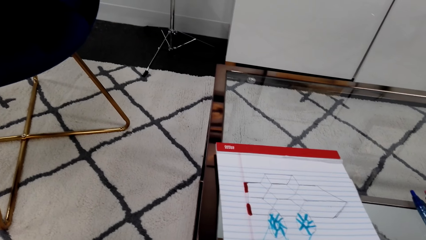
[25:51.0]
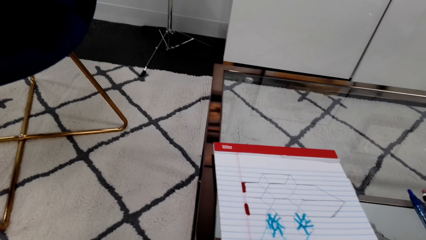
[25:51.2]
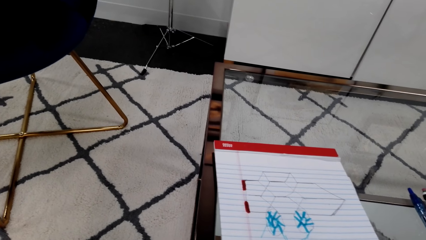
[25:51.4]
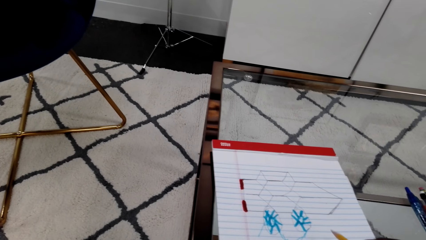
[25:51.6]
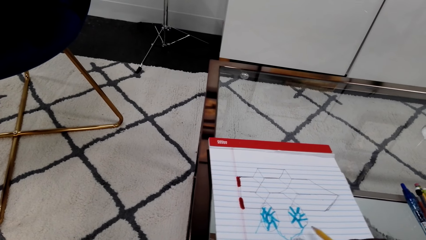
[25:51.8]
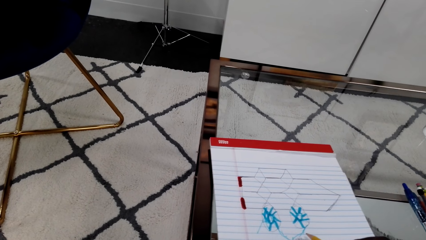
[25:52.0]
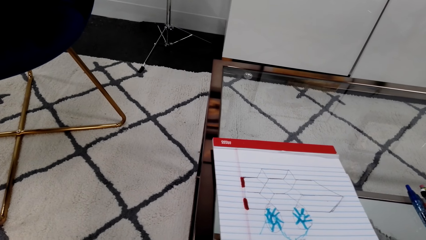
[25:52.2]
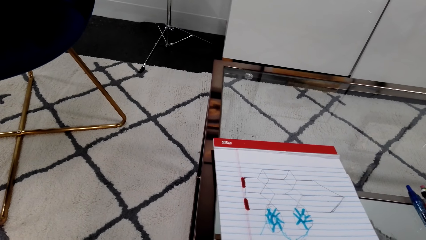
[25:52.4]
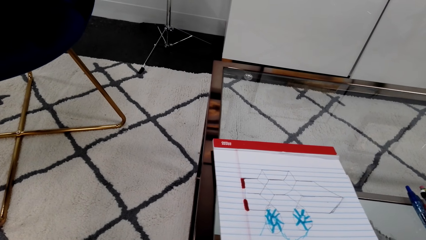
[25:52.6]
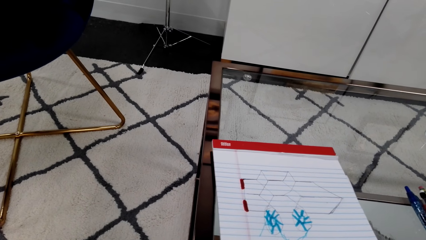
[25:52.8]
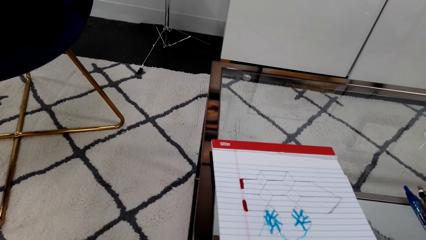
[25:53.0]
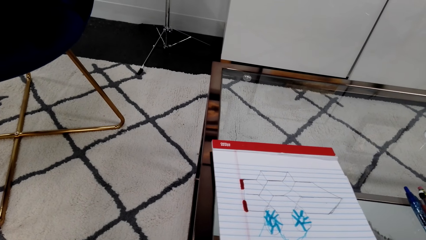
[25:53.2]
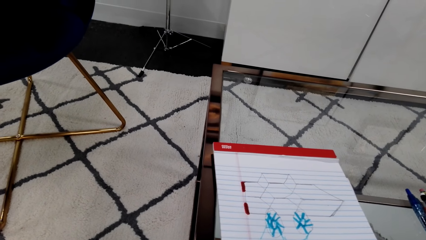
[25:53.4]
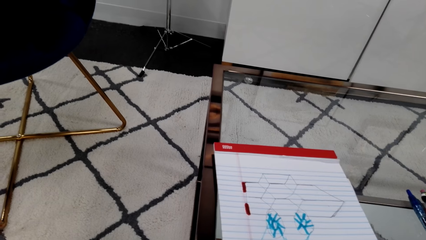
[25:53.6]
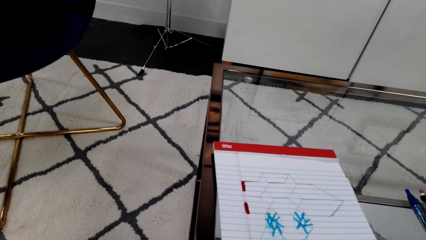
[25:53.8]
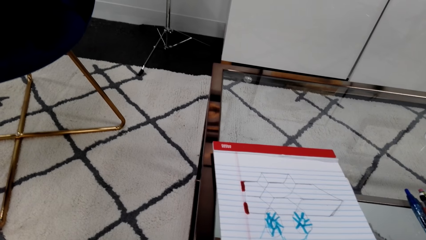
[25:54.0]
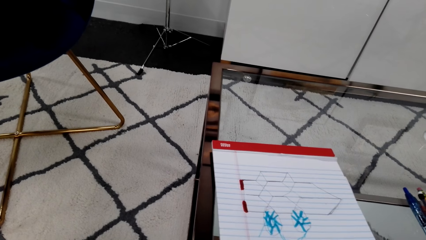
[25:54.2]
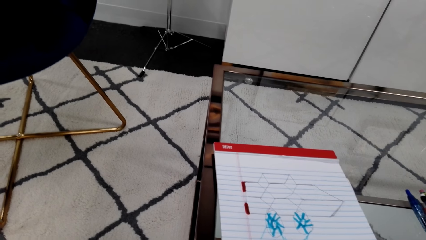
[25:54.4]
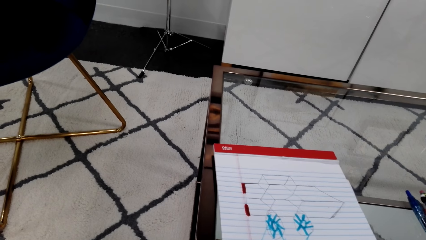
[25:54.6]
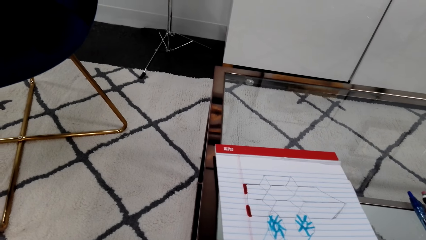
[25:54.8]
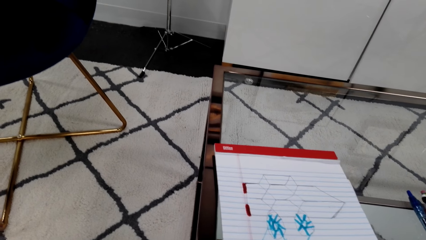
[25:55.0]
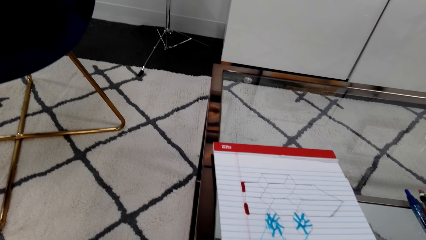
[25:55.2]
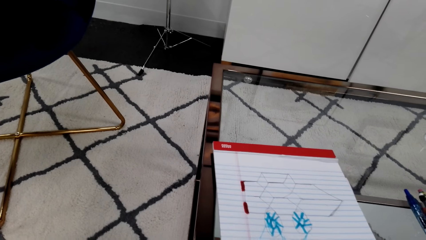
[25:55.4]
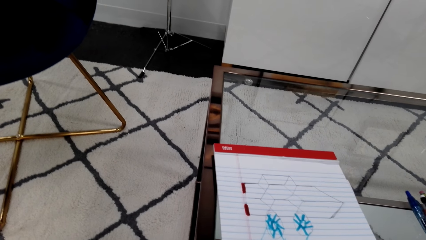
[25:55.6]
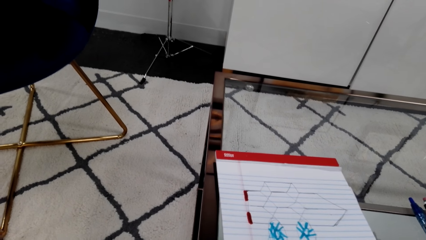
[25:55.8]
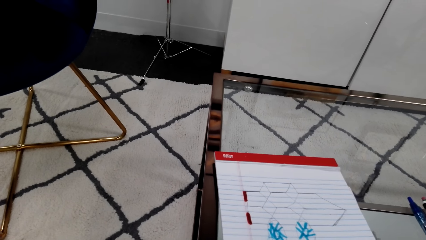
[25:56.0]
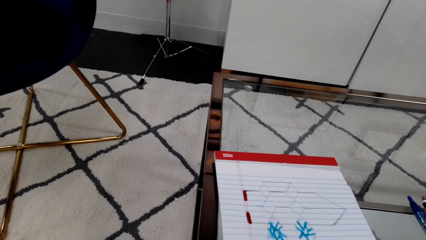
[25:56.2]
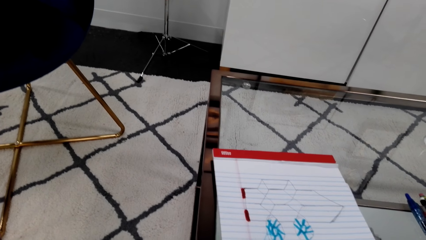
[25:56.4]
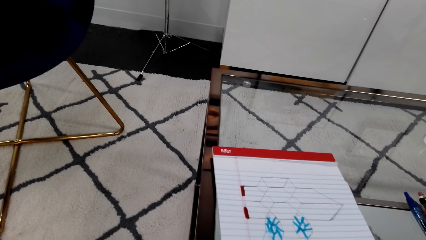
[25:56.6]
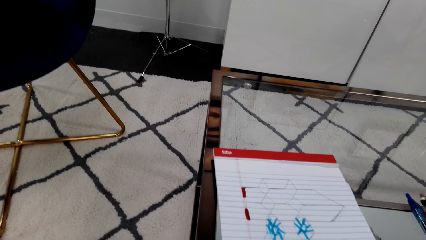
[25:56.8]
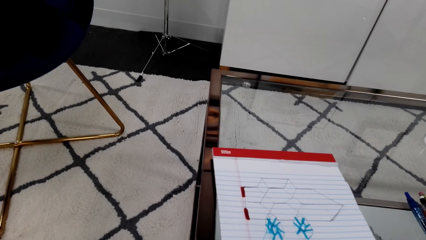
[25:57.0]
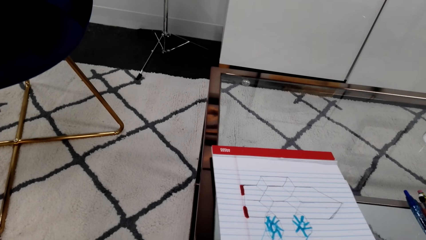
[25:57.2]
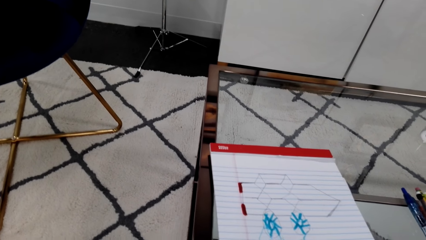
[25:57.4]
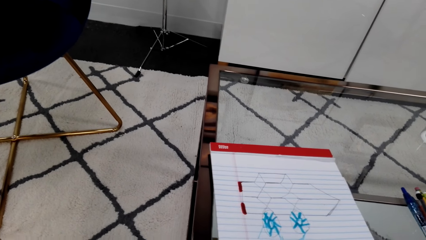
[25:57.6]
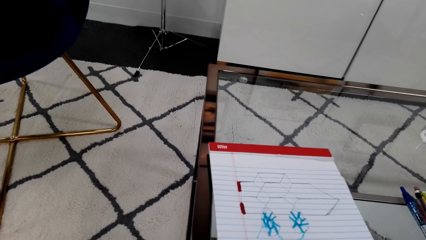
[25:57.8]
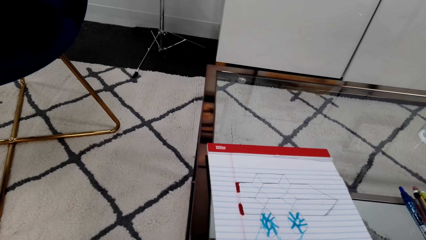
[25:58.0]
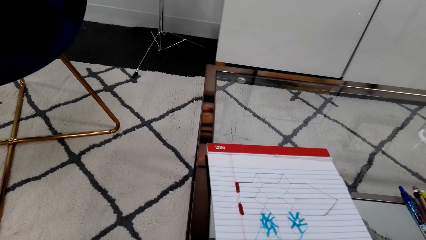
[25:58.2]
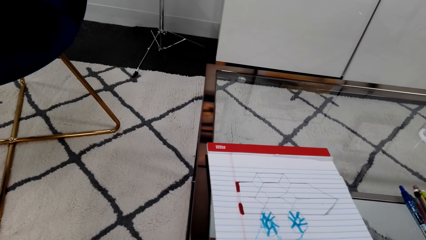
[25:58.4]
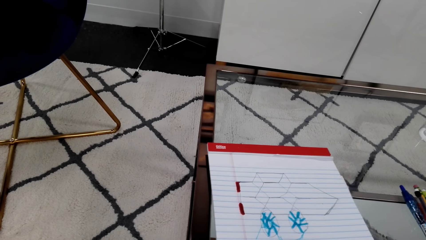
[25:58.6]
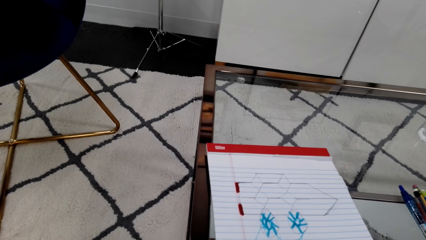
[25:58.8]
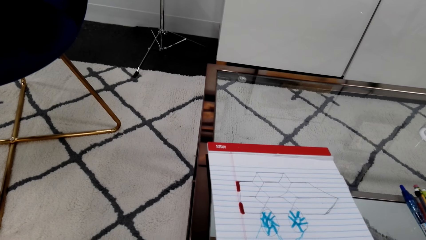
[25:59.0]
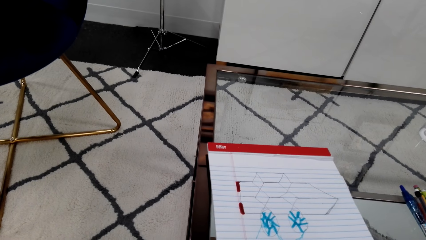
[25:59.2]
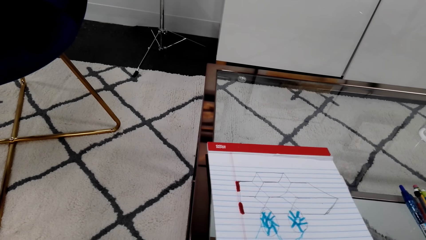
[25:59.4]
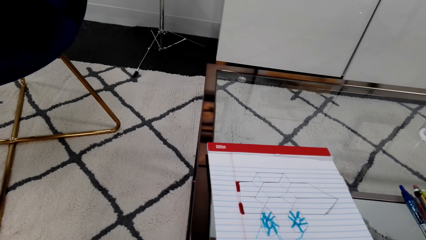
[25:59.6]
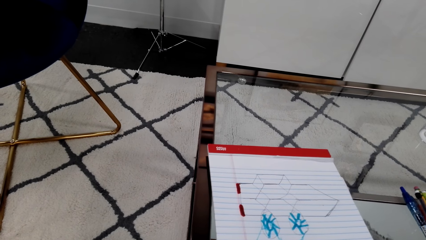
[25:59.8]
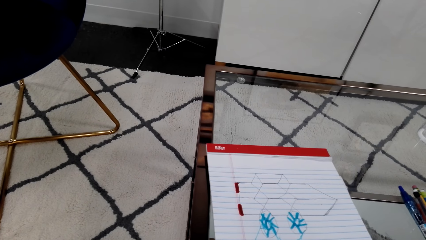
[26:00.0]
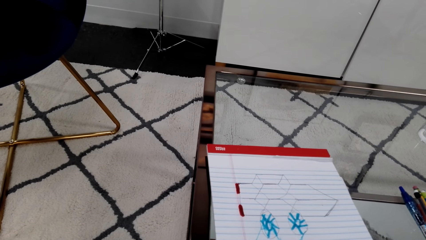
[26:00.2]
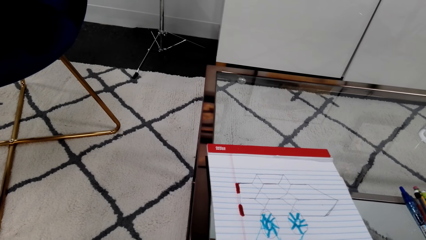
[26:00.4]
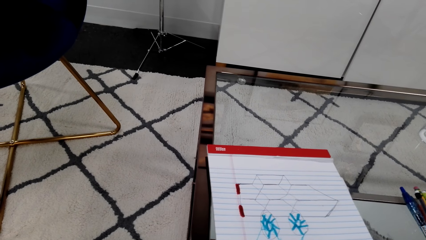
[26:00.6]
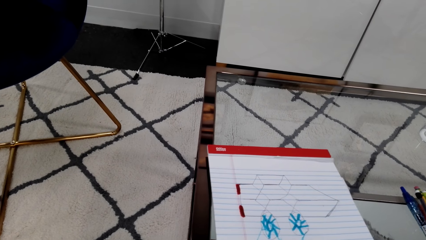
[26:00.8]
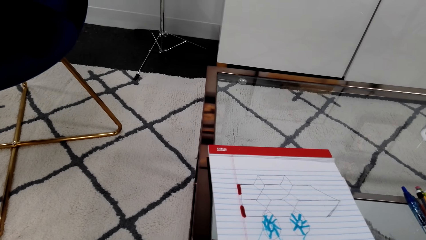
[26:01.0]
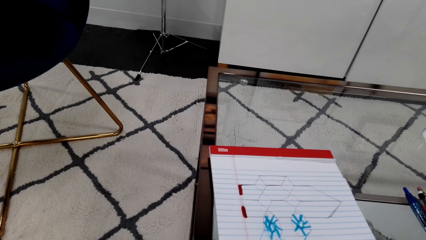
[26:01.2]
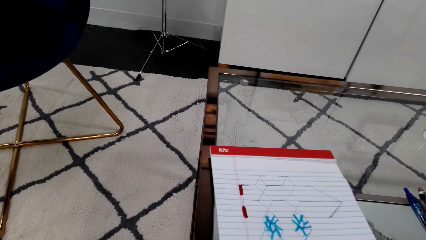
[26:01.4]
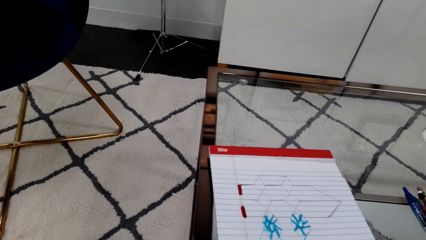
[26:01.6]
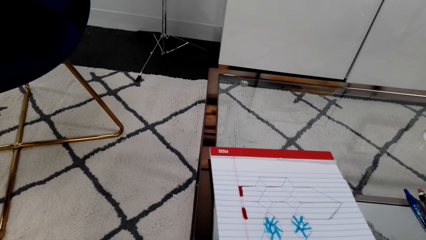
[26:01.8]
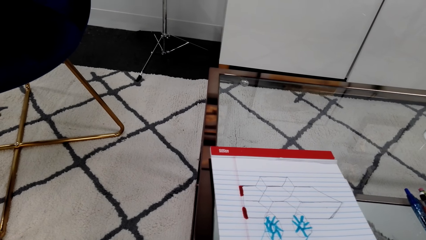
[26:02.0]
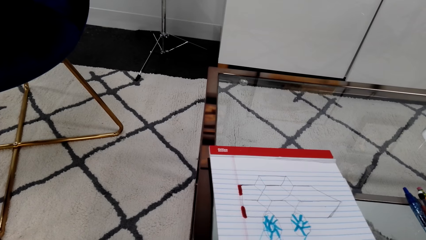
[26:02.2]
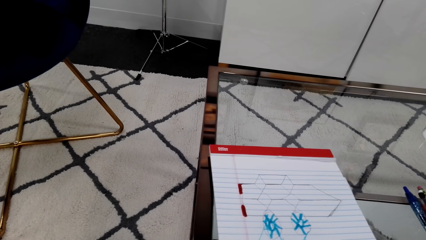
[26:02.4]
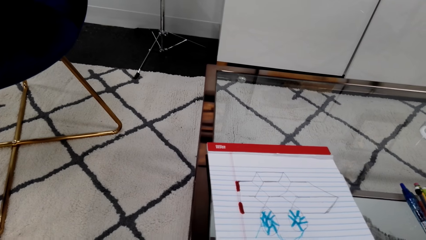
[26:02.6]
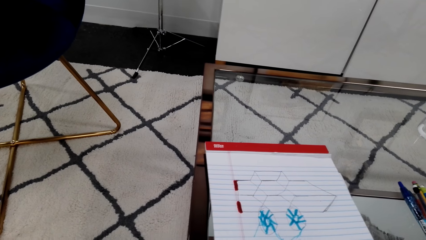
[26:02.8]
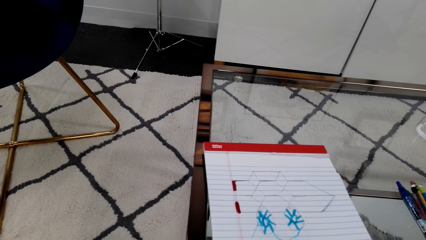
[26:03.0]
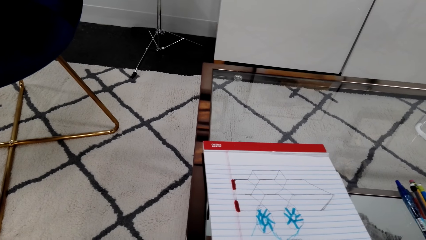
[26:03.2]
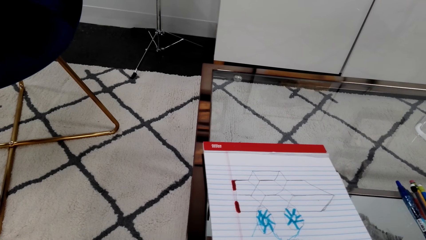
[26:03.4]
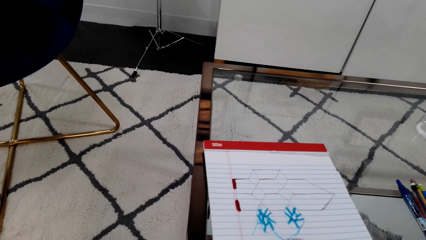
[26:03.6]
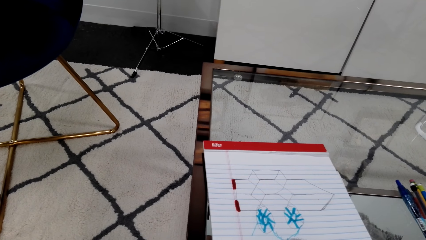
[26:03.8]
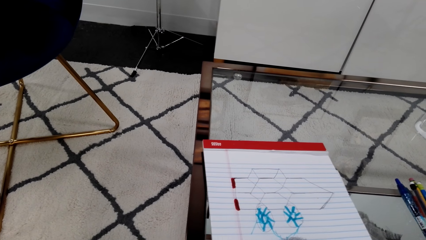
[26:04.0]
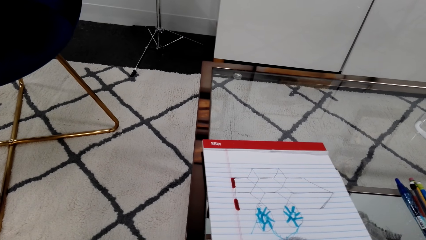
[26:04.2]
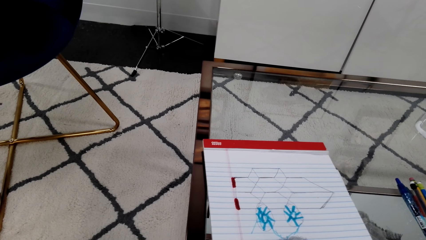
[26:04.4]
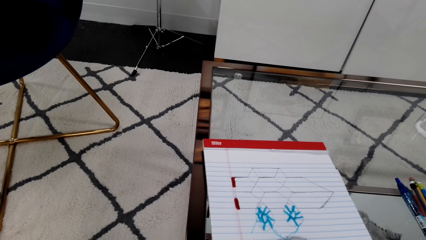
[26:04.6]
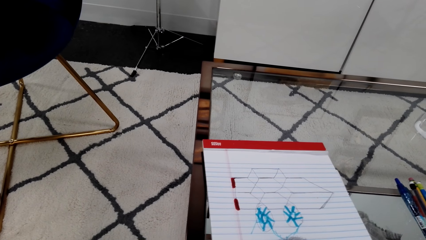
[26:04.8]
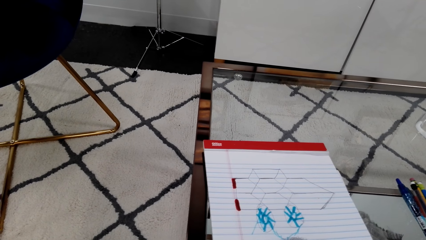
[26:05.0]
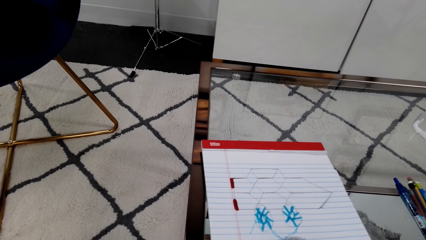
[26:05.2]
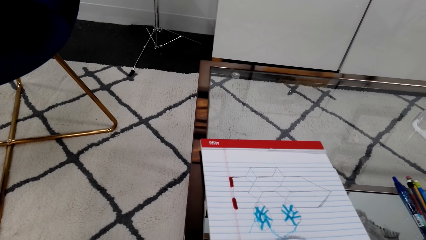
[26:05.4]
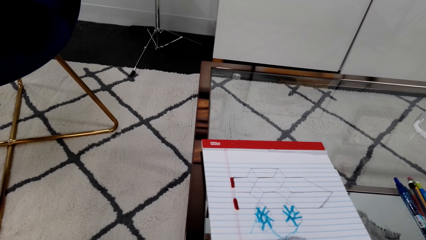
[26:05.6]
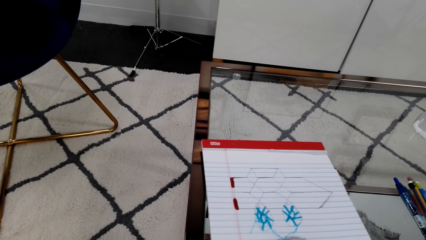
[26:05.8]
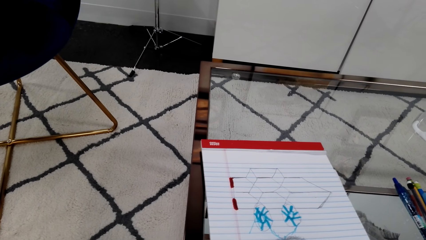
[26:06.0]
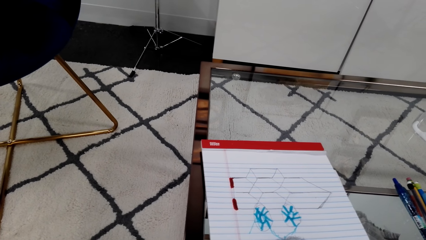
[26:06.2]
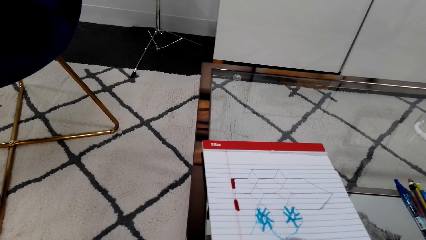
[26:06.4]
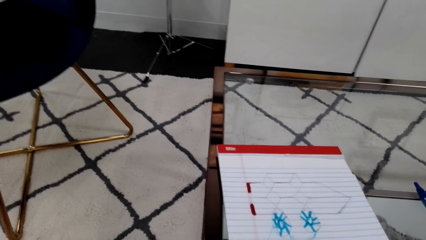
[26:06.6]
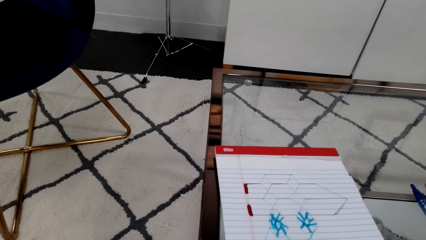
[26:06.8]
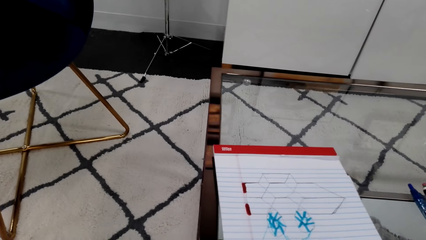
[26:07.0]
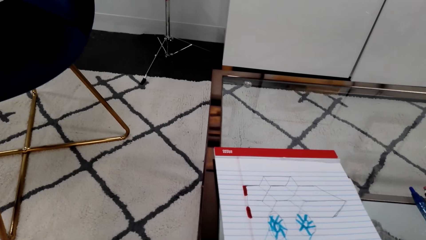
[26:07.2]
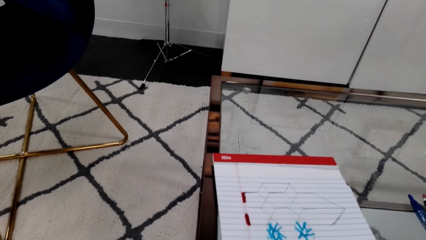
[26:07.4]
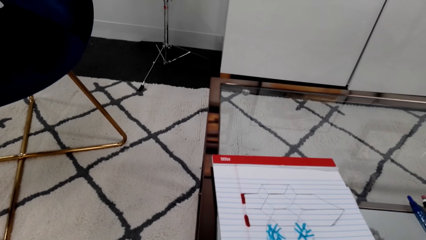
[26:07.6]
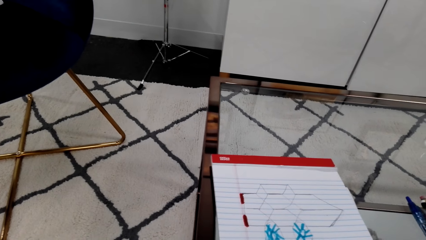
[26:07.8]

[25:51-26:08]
A person talks. The camera wearer talks. The person talks.
